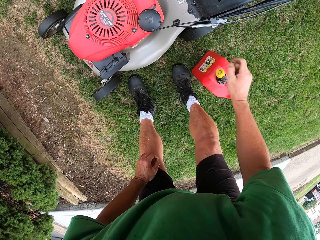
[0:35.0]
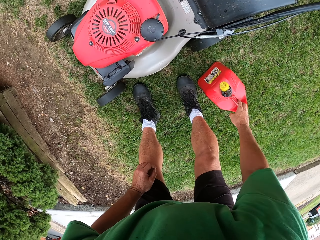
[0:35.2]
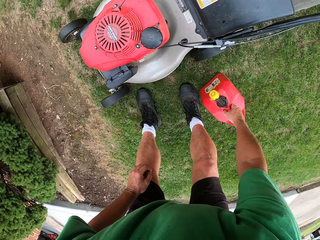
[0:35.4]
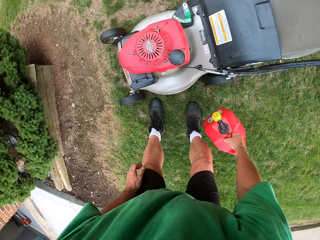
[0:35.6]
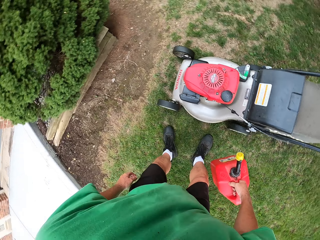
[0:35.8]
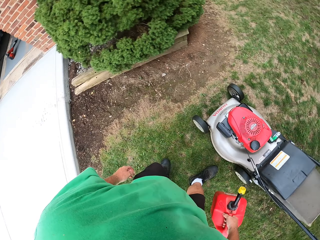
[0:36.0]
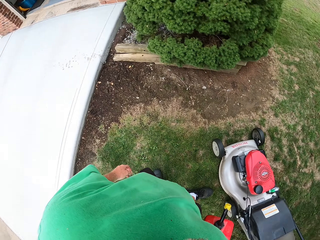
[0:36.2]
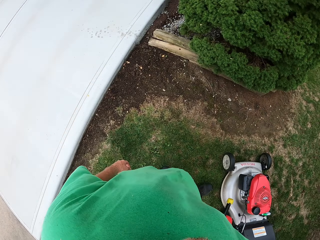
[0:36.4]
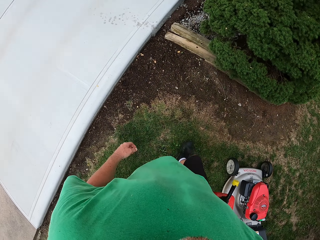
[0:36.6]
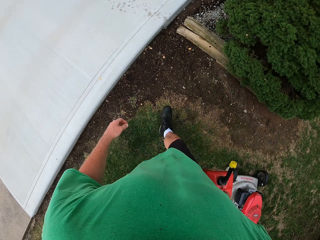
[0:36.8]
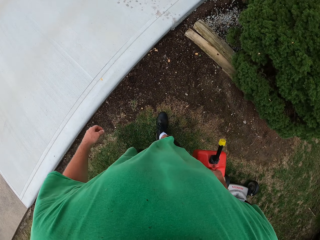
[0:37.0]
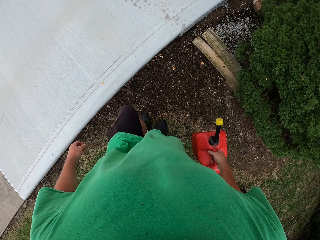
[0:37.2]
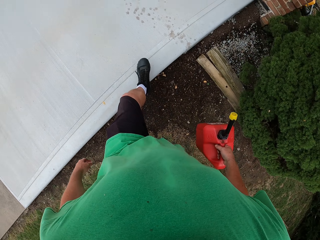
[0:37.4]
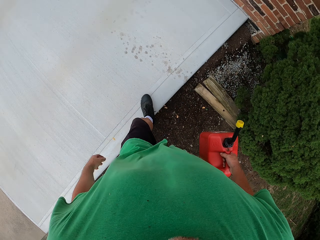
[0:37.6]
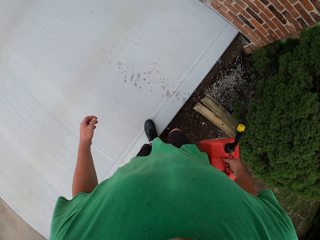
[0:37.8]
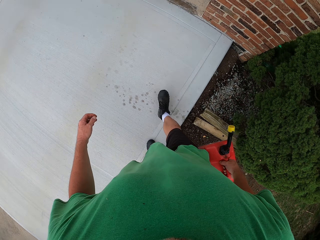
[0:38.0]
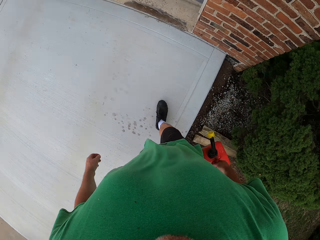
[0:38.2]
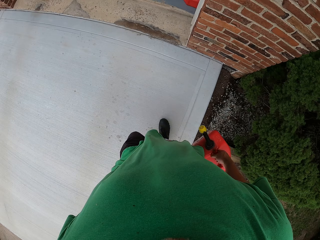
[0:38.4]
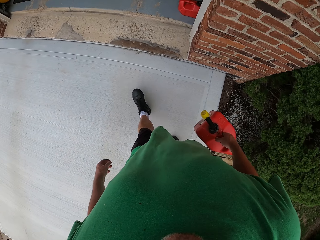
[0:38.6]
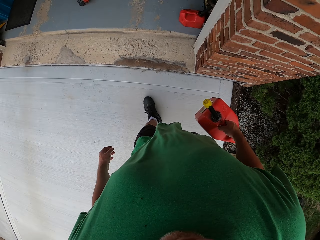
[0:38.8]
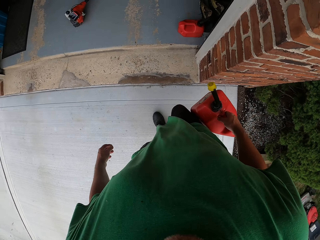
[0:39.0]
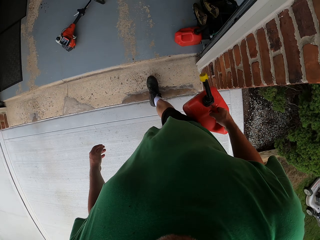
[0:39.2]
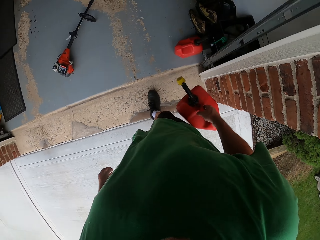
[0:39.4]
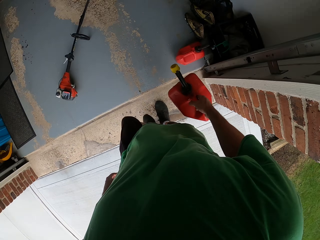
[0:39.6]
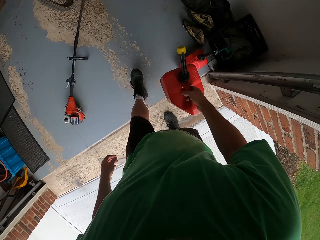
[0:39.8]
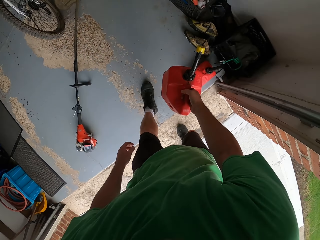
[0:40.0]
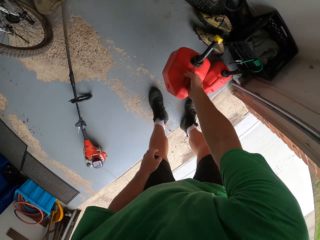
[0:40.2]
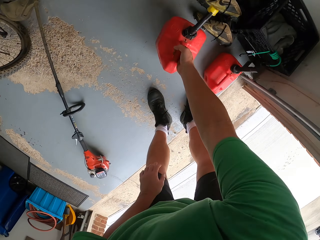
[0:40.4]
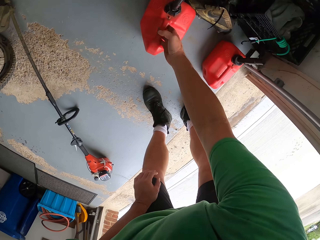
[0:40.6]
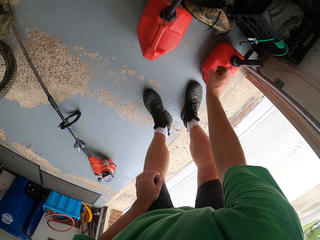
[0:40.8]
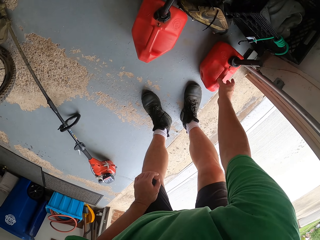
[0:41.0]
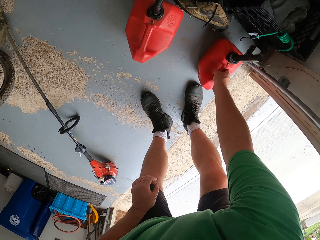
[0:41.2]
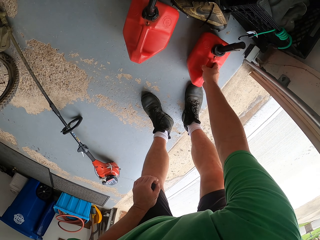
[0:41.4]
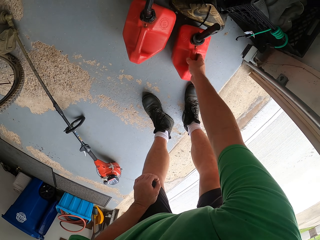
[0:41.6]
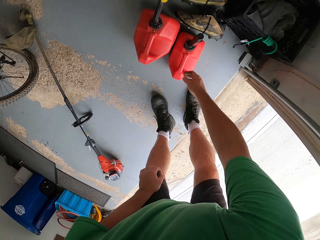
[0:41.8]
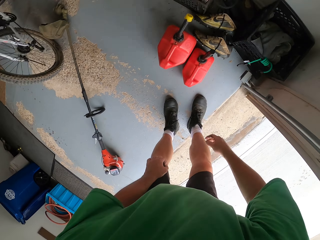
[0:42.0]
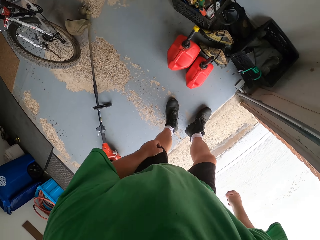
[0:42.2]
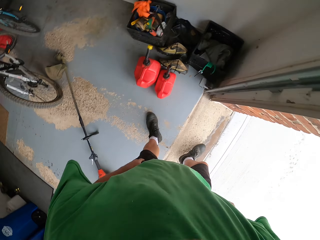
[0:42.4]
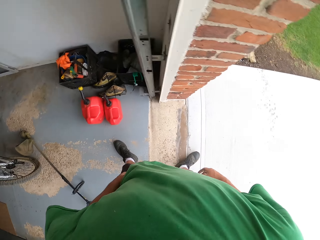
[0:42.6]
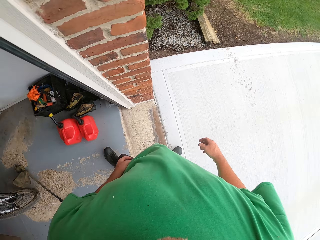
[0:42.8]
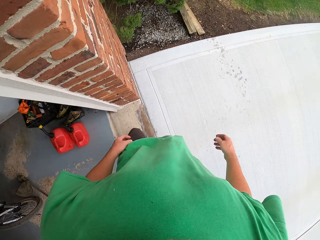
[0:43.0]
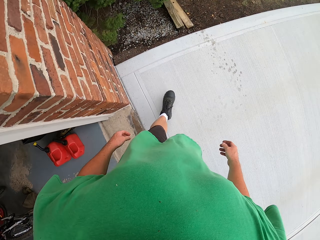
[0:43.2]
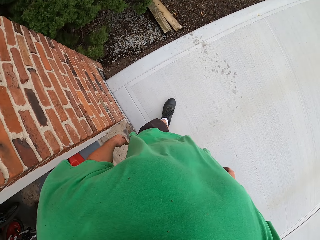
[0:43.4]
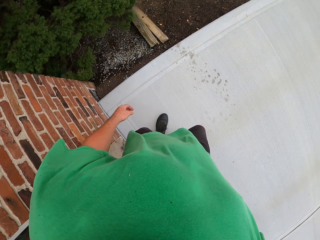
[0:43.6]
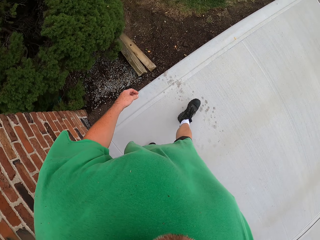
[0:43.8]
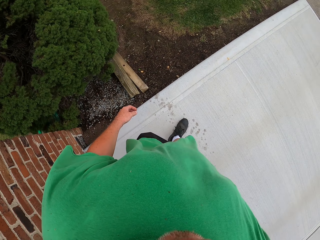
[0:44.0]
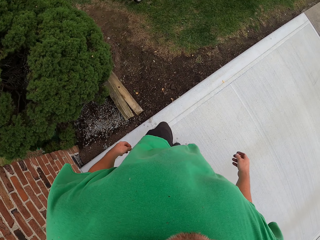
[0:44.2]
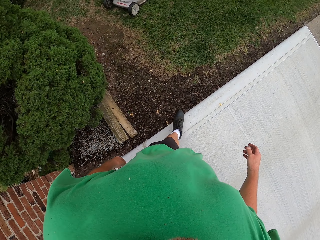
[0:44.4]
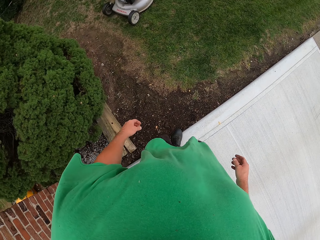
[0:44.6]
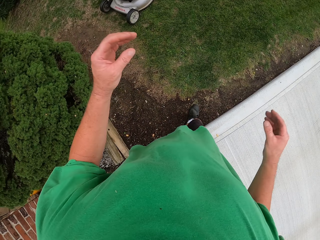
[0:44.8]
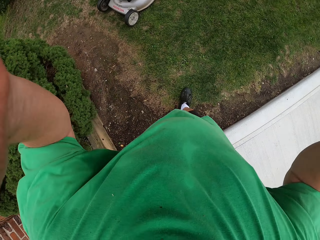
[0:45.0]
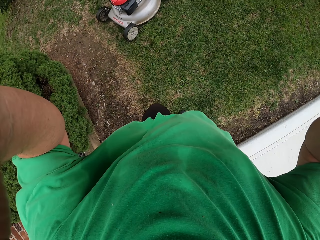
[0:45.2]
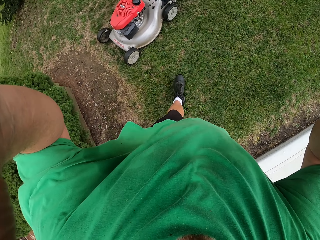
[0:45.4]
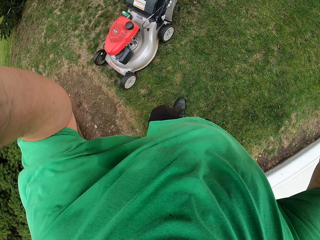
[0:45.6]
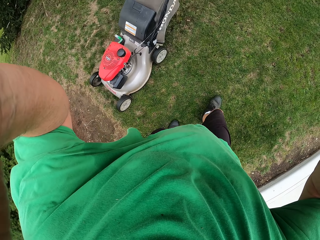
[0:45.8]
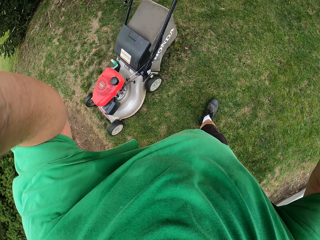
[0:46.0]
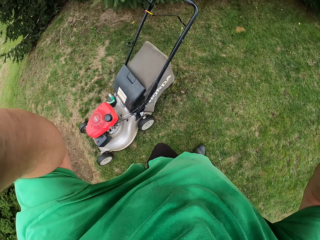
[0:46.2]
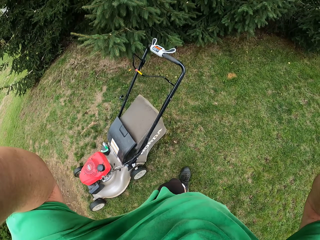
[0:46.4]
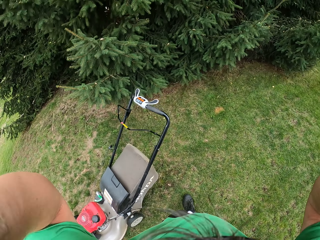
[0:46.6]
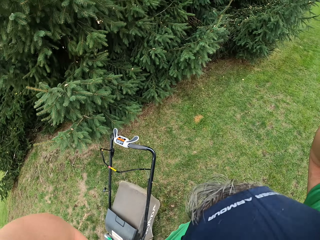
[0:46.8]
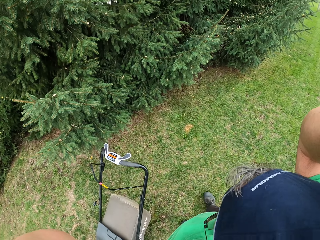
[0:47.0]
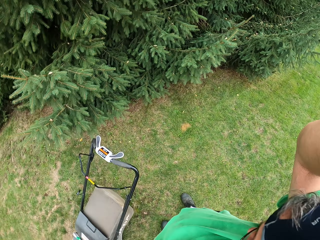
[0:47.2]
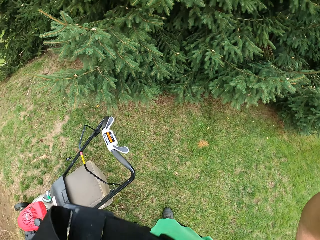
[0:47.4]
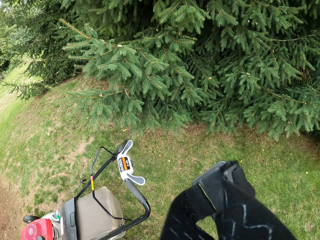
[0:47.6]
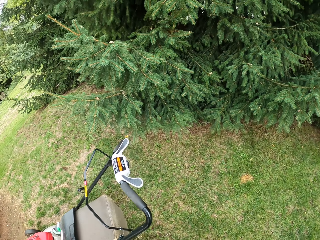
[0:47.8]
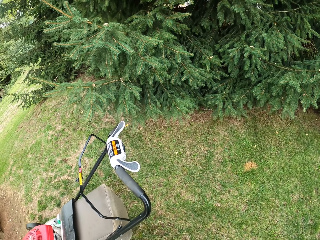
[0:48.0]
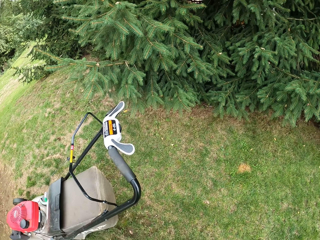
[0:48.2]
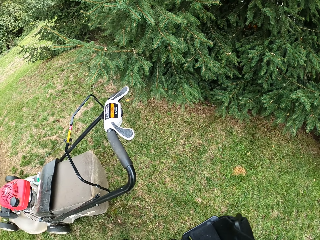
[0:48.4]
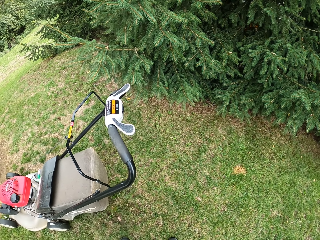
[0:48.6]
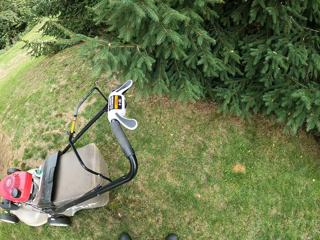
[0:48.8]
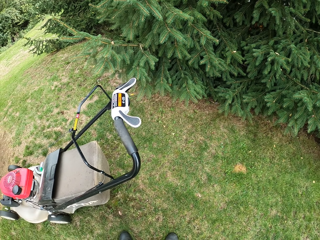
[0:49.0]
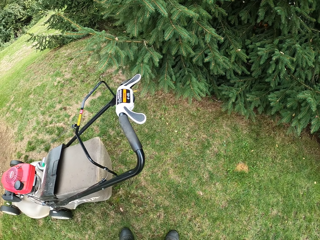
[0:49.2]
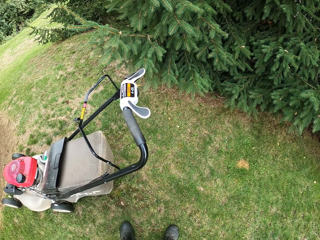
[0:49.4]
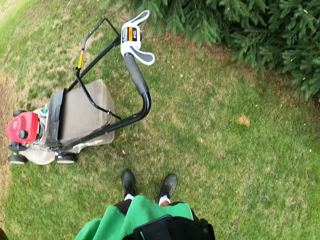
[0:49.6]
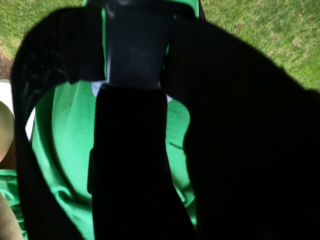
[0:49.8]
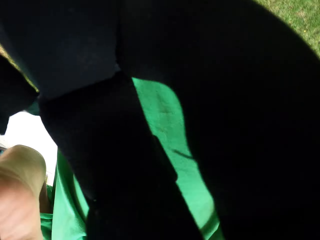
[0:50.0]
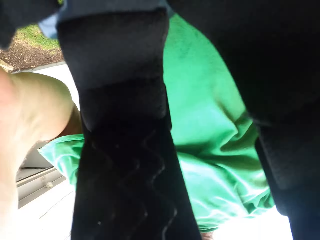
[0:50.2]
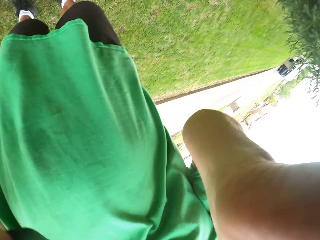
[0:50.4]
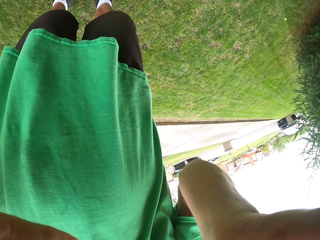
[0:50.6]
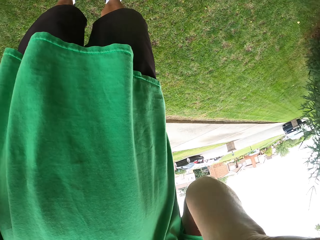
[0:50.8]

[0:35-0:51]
The camera wearer picks up the gasoline jerrycan from the ground. He walks back to the room. He puts the gasoline jerrycan on the ground. He moves the gasoline jerrycan closer to the other. He walks outside the room. He lifts his hands up. He adjusts the camera.

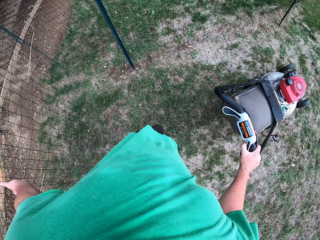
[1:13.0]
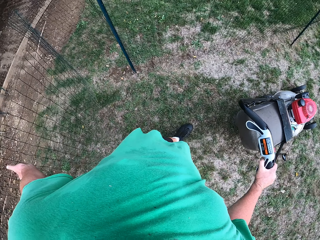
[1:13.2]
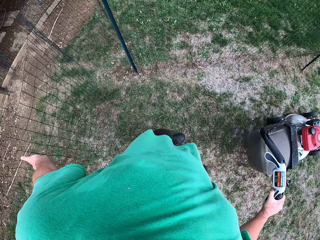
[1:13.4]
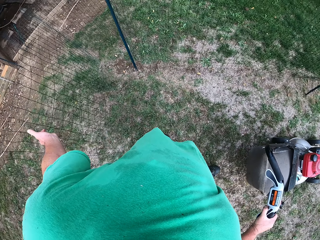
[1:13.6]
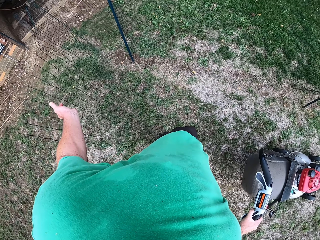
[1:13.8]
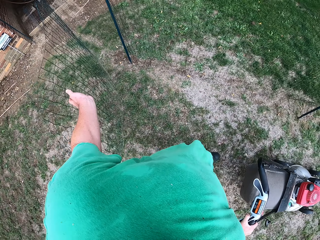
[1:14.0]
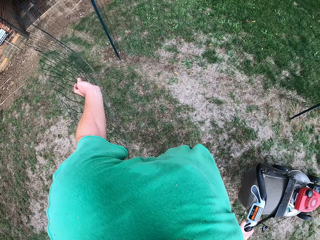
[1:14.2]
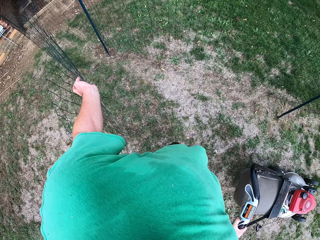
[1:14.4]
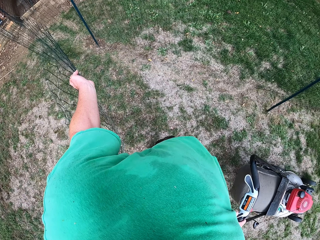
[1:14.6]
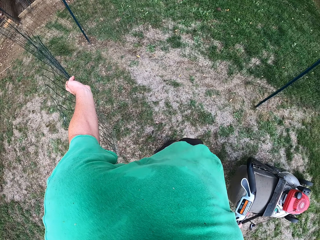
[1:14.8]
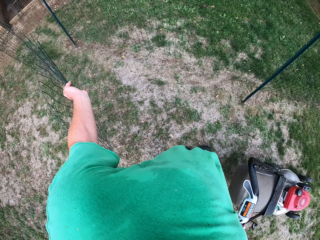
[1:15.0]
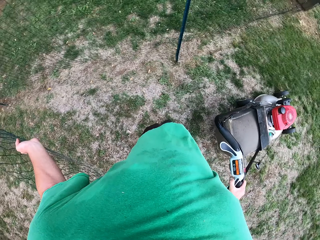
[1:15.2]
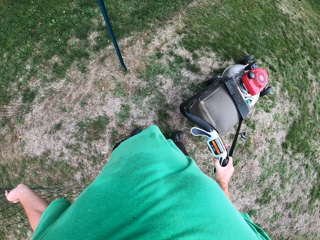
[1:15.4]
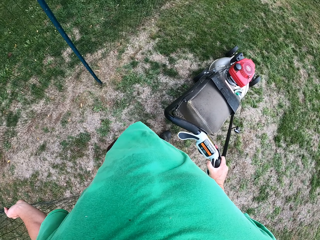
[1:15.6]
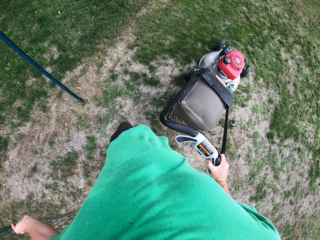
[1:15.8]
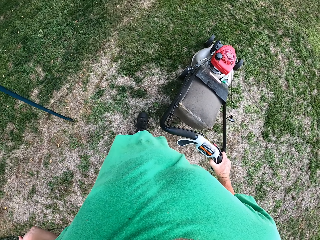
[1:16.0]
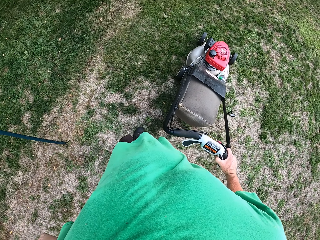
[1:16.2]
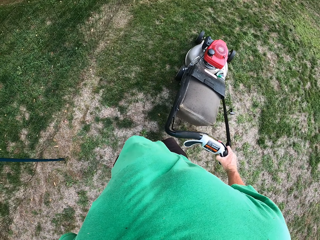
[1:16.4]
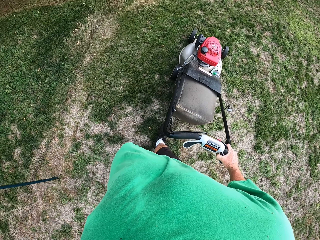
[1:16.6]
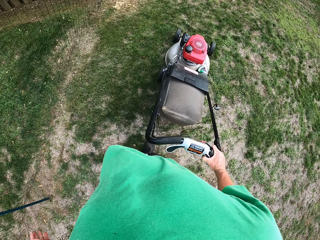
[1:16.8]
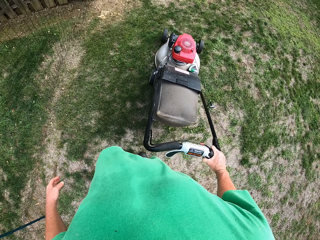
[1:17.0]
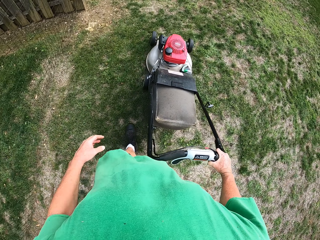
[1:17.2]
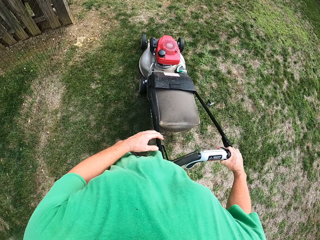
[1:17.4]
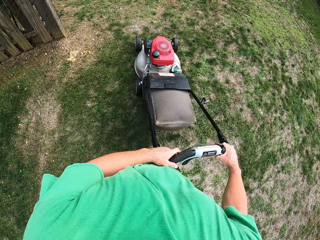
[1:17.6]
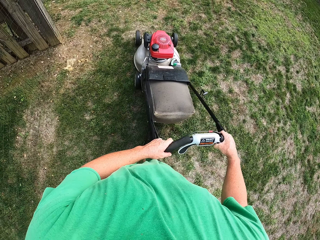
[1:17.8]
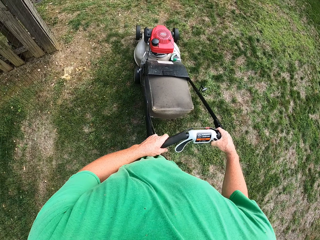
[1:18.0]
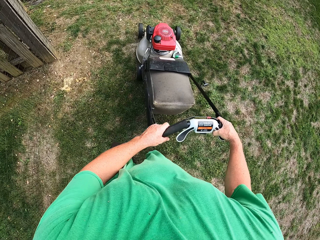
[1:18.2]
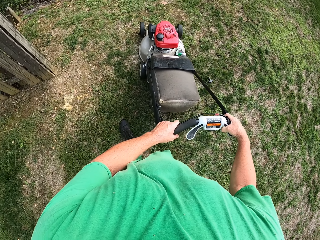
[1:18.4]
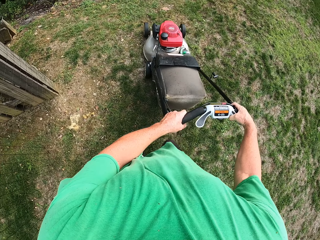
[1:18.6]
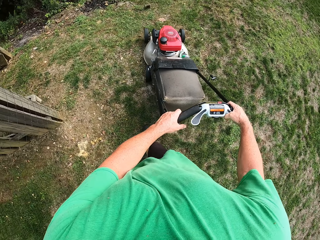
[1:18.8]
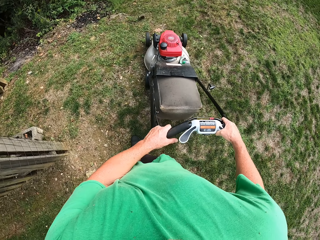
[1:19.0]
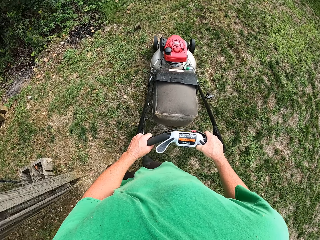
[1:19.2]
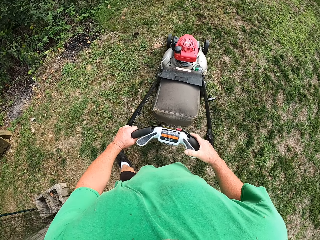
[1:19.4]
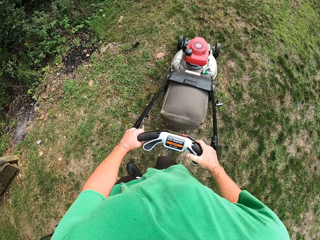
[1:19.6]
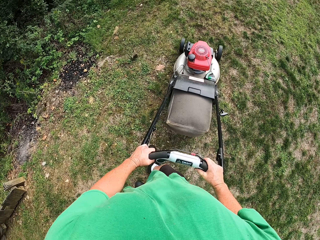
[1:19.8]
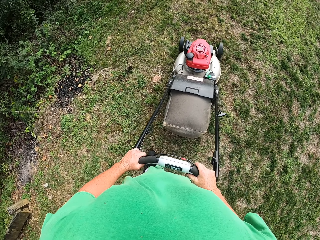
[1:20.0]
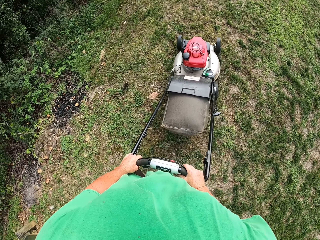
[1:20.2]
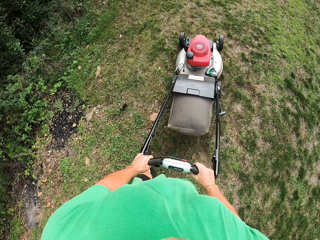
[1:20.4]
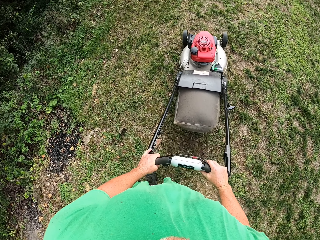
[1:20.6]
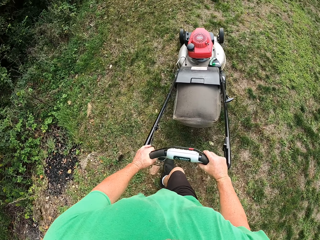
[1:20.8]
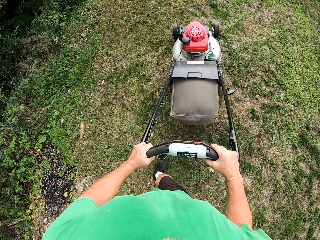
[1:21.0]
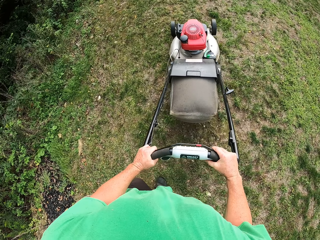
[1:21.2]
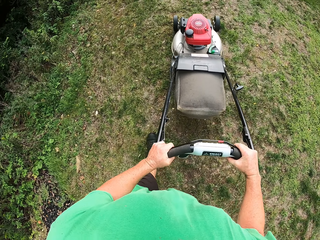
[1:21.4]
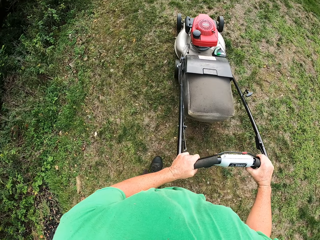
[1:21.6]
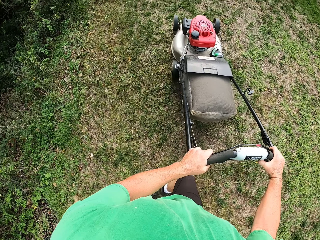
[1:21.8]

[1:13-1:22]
The camera wearer trims the grass with the lawn mower. They pull the wire mesh. They cut the grass with both hands using the lawn mower.
